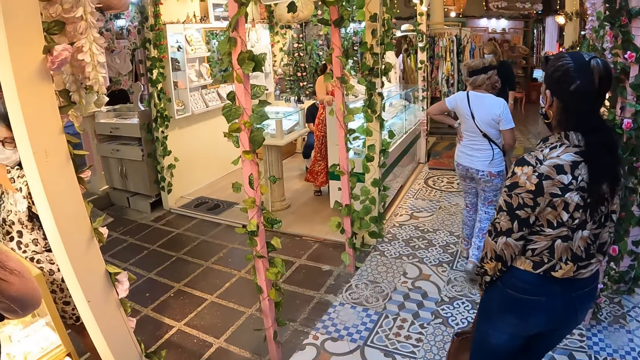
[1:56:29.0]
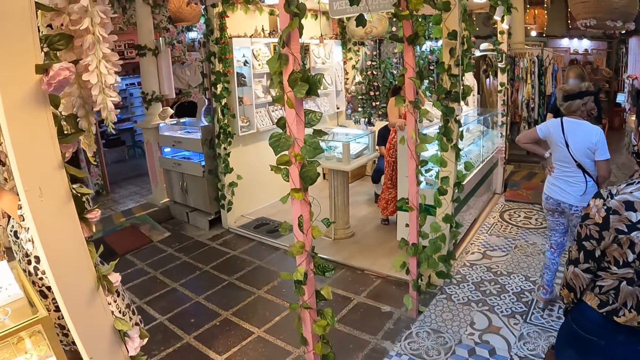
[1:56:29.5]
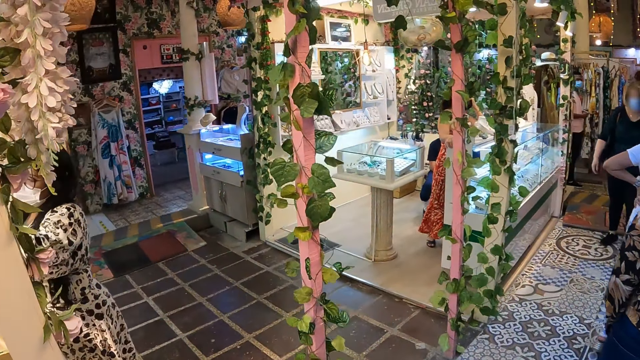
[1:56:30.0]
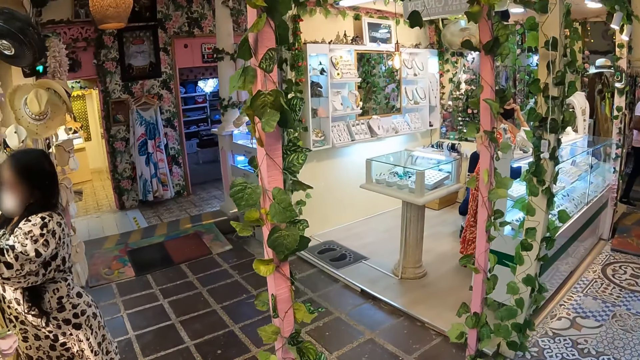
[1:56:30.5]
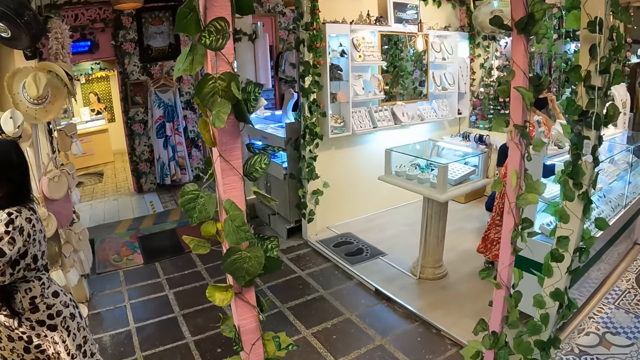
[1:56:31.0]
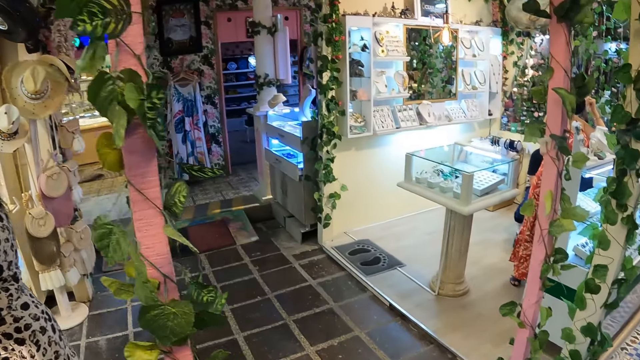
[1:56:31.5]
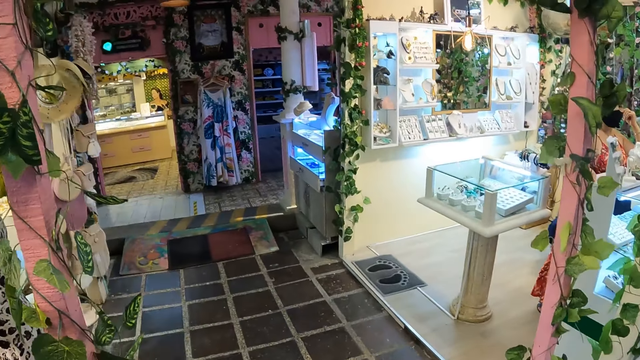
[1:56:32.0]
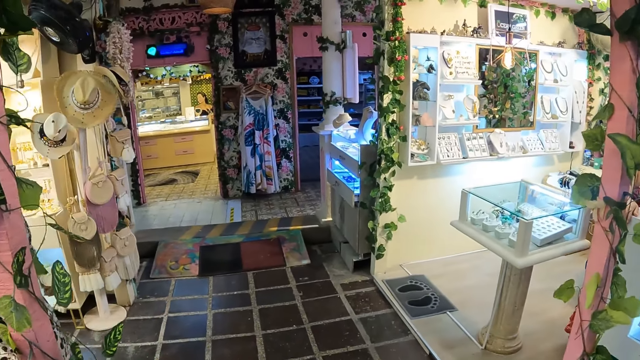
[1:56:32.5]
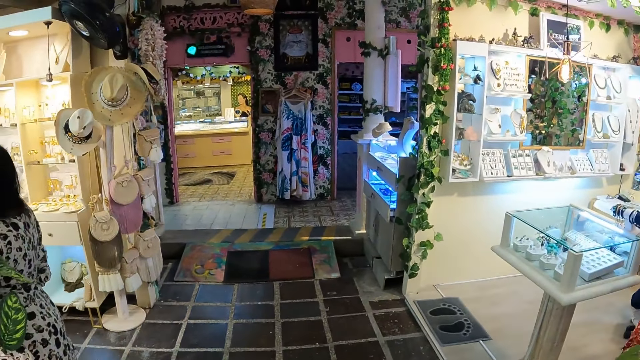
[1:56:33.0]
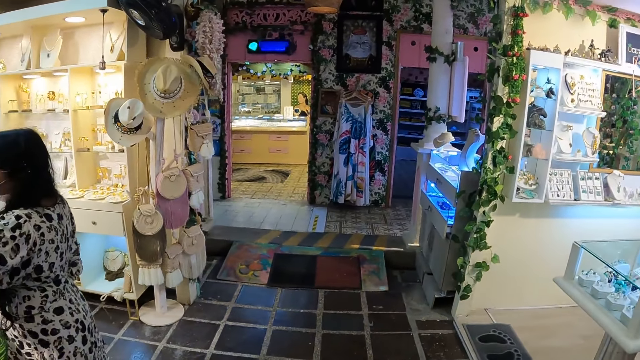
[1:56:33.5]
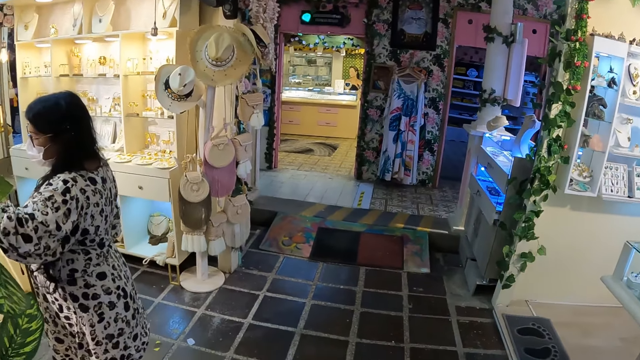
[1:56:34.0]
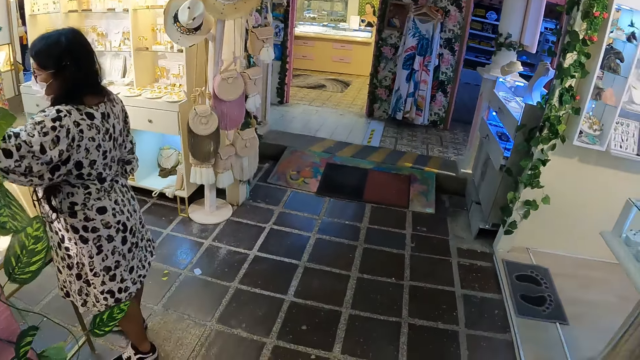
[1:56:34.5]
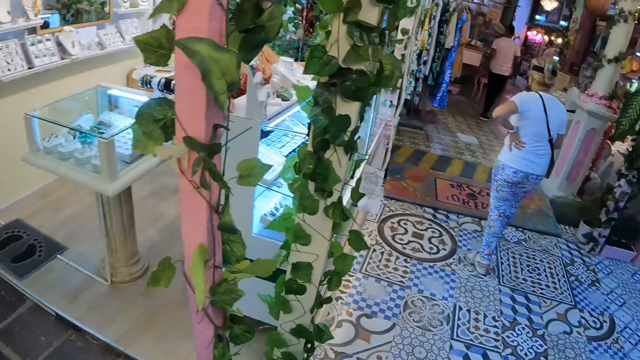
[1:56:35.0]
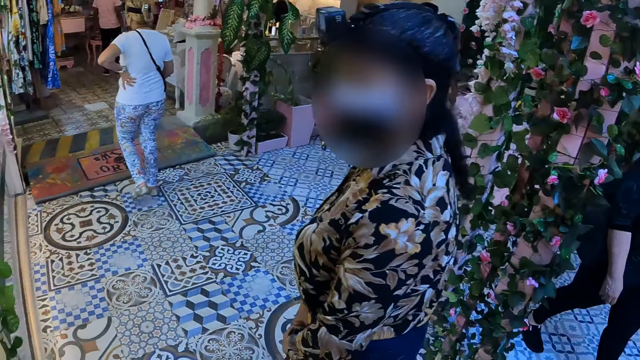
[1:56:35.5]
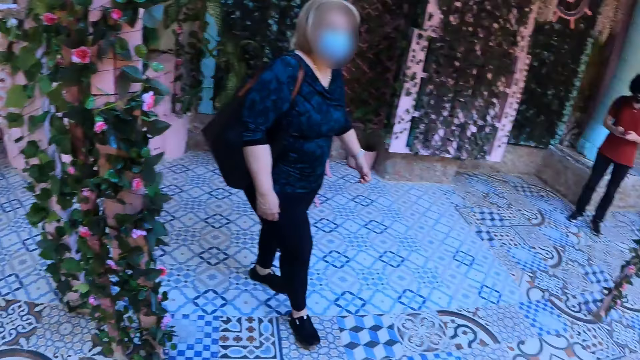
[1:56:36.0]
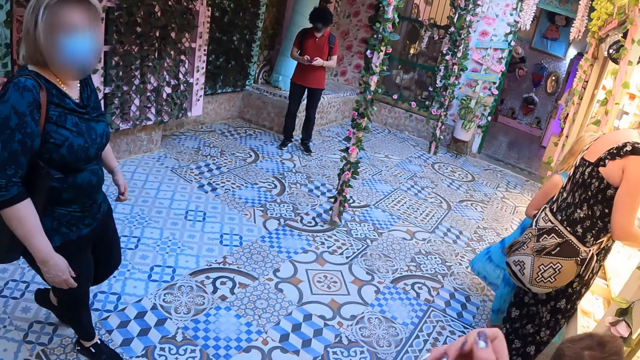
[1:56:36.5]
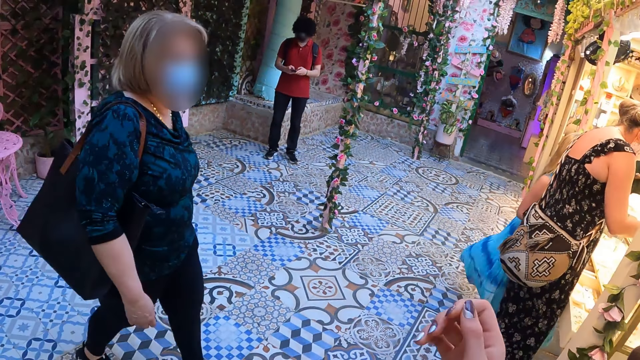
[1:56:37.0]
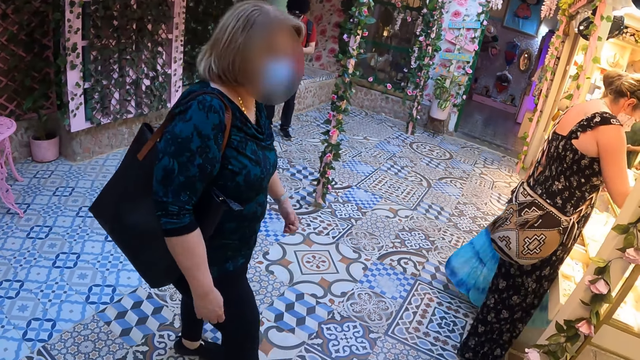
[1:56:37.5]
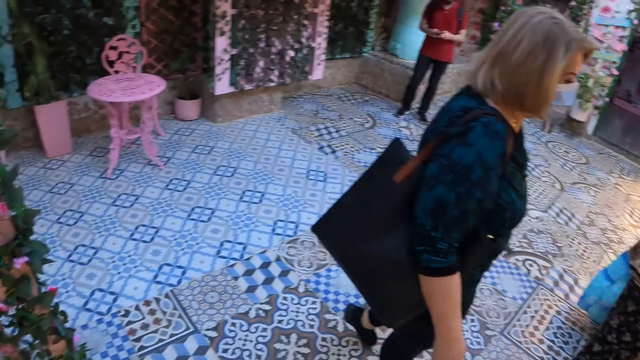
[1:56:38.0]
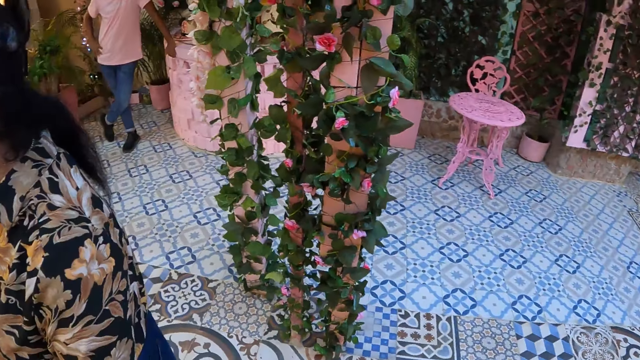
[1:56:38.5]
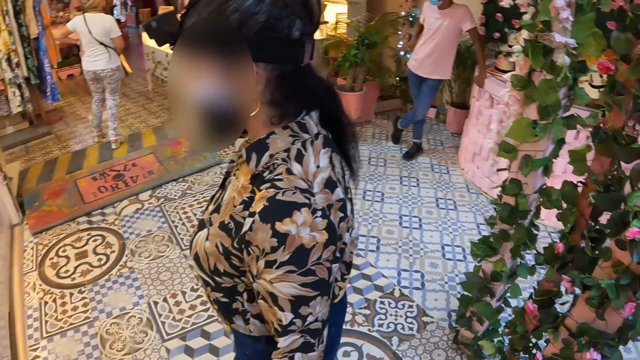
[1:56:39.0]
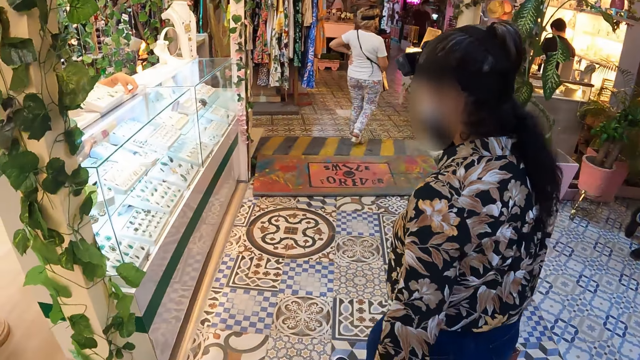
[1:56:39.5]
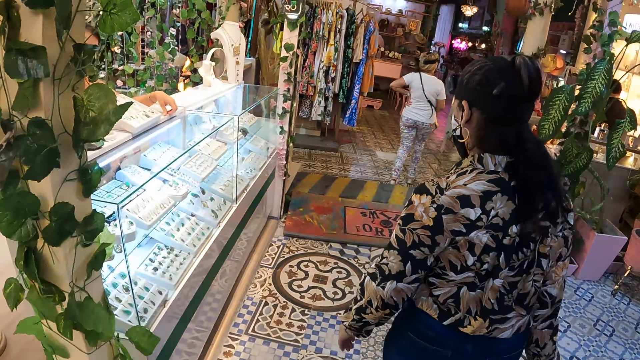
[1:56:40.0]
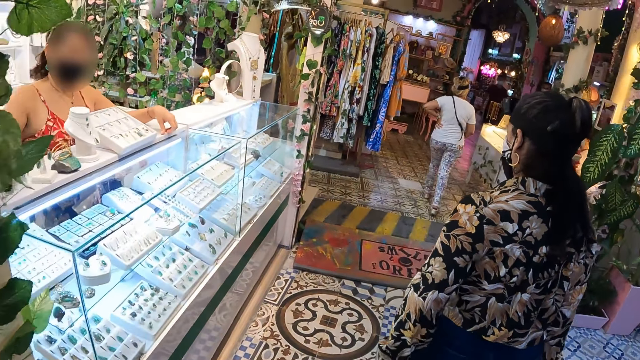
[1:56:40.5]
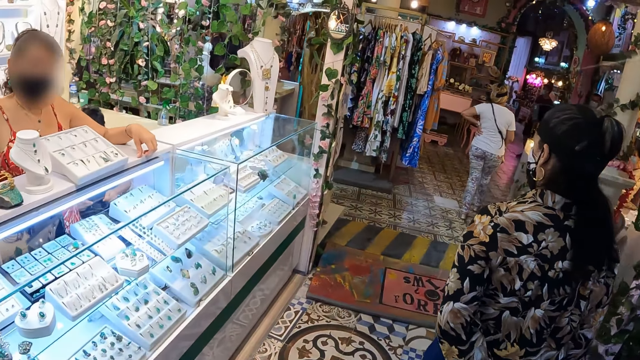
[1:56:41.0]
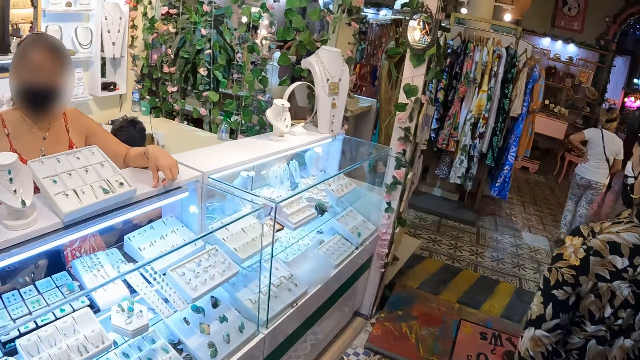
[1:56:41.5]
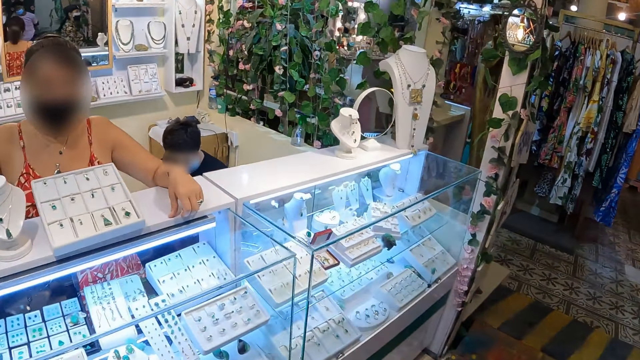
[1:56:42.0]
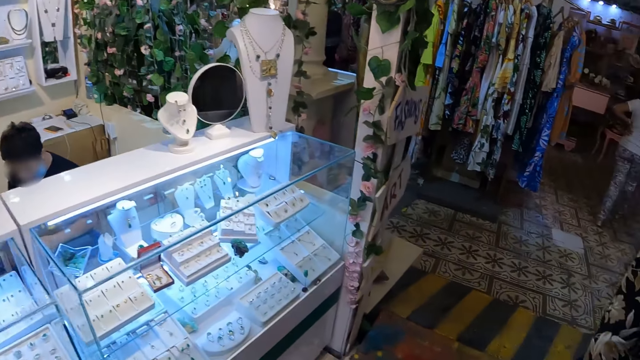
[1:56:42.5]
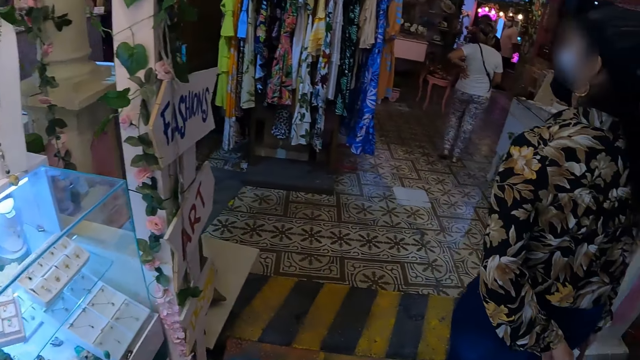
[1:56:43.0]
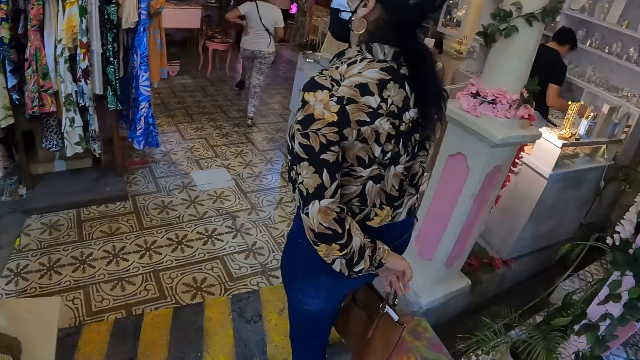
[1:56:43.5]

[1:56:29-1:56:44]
A lady walks in the shop. The camera wearer stares at the necklaces. They stare at a man. They lift a hand. The lady walks in the shop. The camera wearer walks in a fashion and accessories shop.

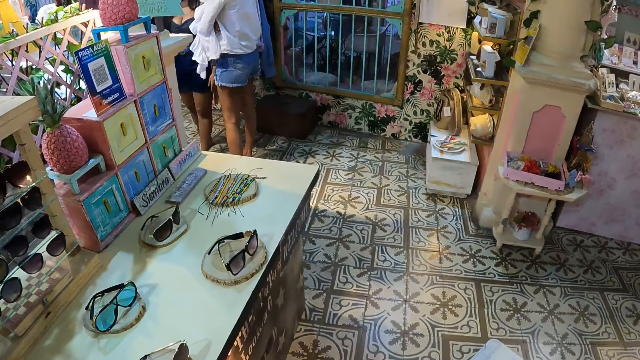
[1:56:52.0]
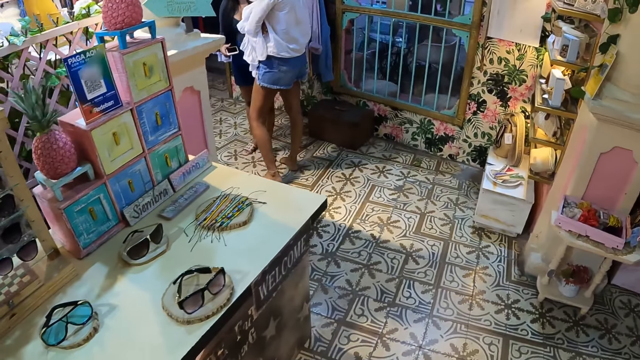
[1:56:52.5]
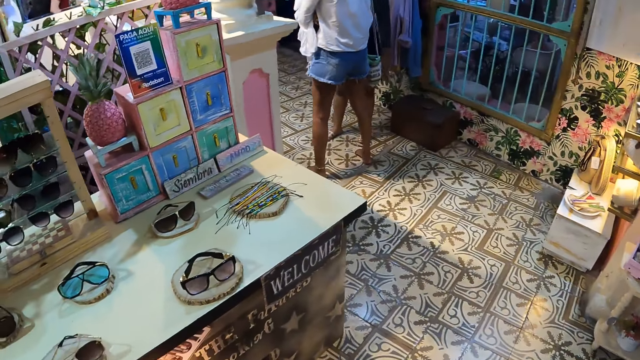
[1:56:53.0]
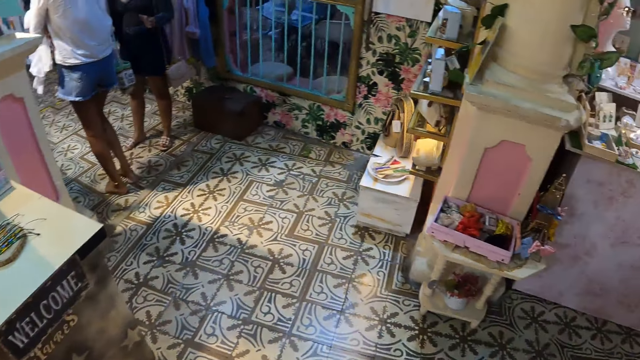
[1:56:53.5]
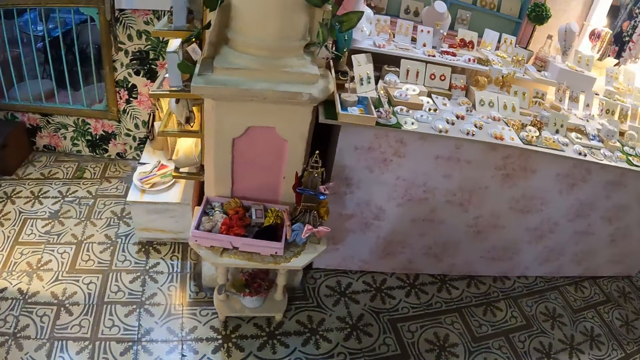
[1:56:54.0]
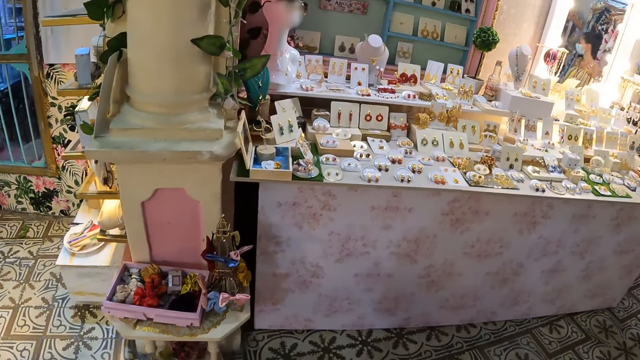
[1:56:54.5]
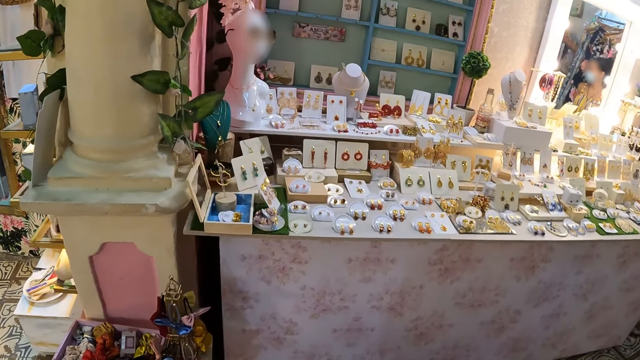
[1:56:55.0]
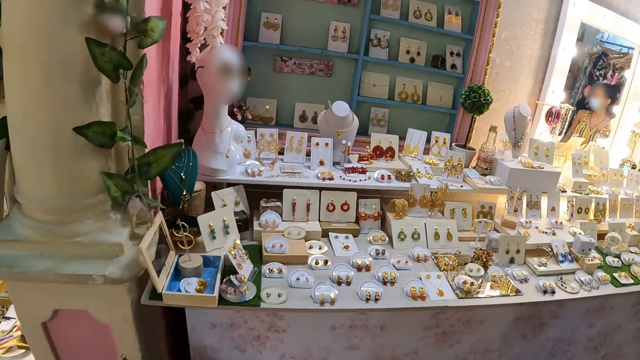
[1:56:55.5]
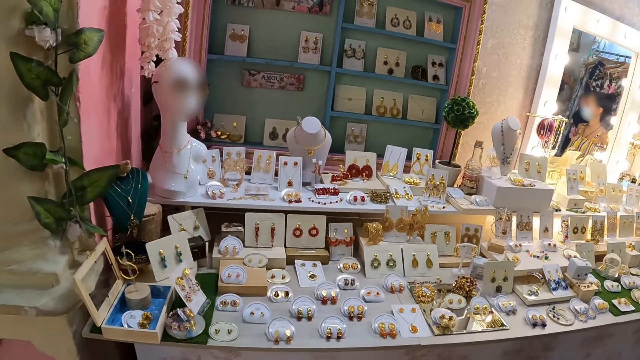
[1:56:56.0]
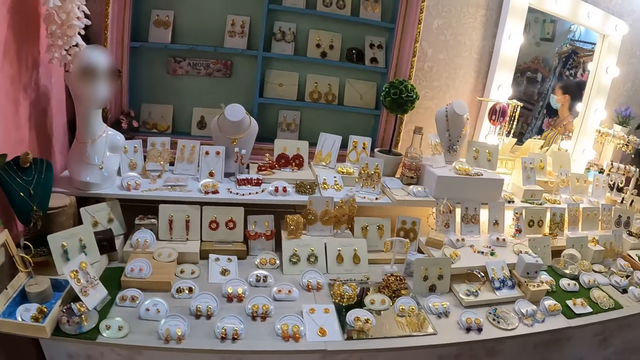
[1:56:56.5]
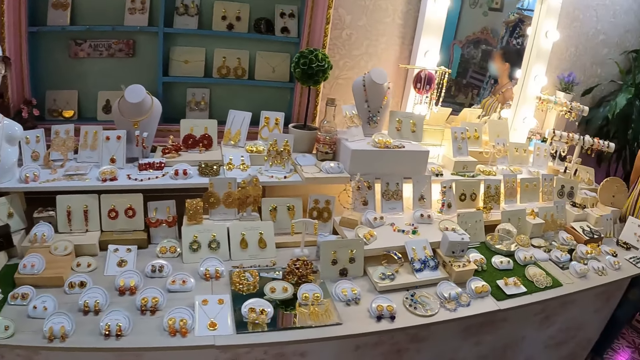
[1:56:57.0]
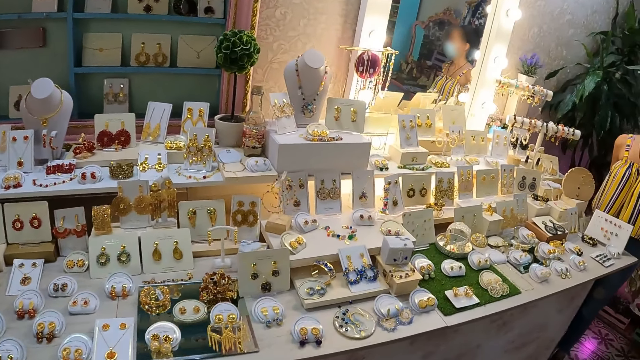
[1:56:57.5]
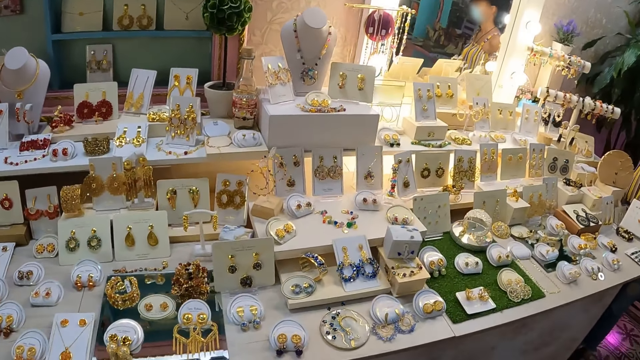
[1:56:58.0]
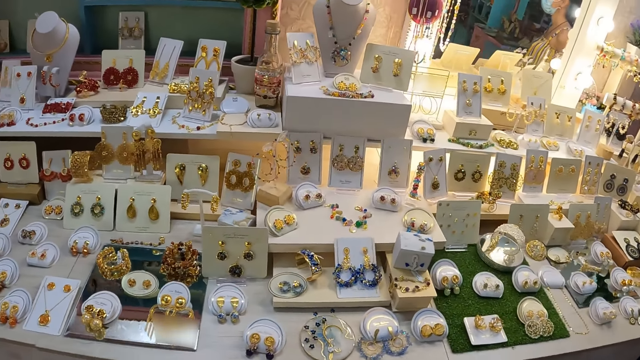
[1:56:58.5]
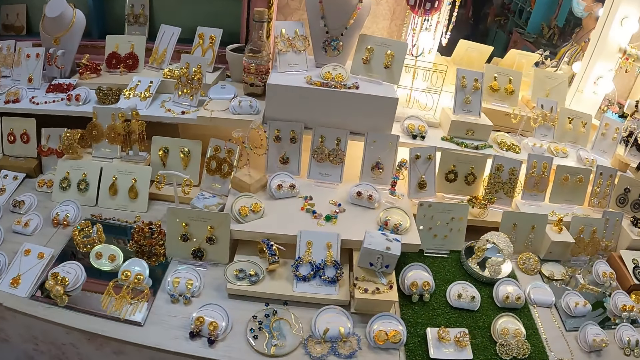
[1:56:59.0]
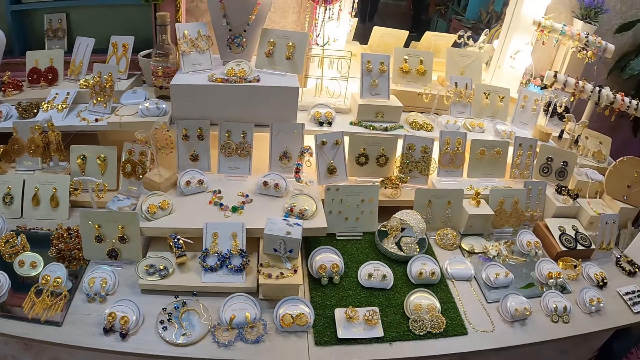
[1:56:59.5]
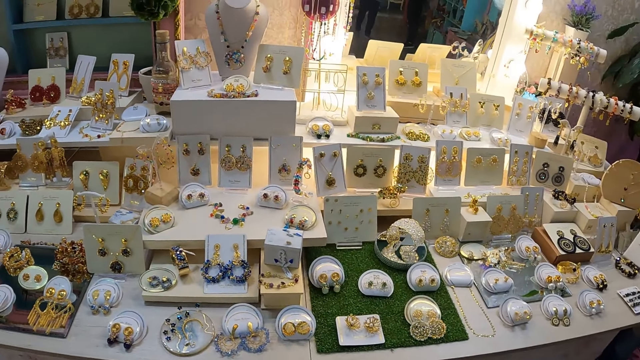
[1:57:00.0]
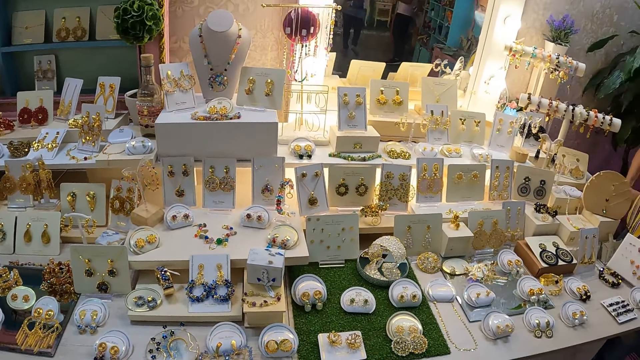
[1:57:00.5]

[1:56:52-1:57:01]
The camera wearer stares at the sunglasses. They stare at the accessories in a shelf.
